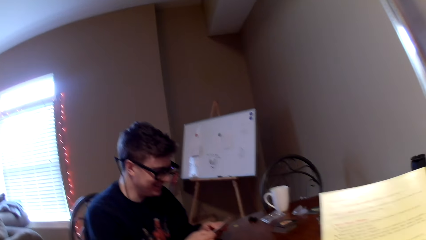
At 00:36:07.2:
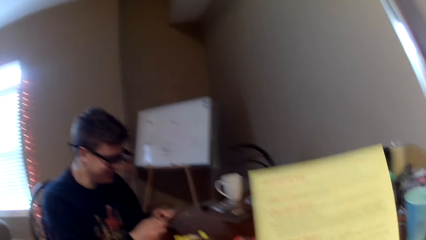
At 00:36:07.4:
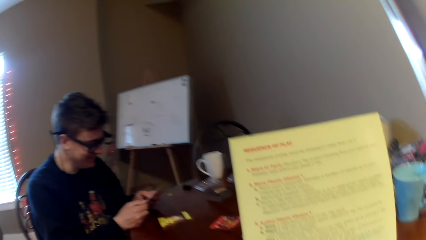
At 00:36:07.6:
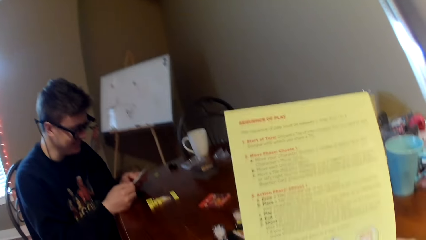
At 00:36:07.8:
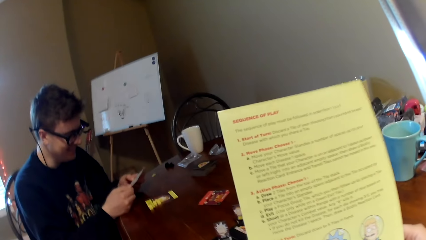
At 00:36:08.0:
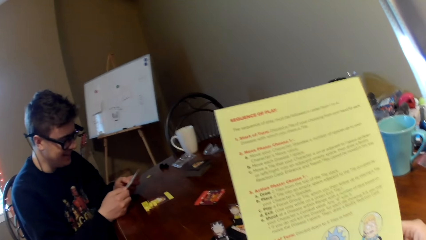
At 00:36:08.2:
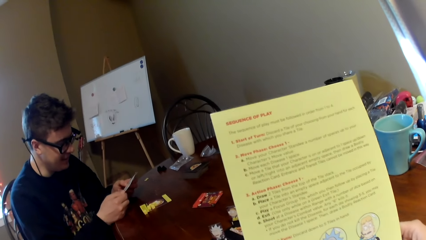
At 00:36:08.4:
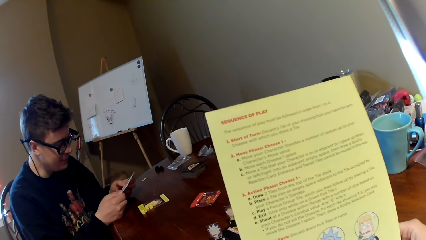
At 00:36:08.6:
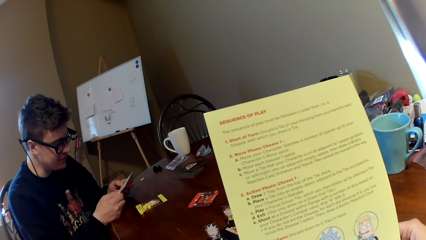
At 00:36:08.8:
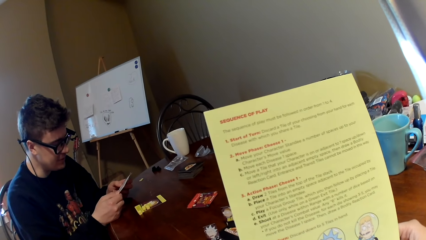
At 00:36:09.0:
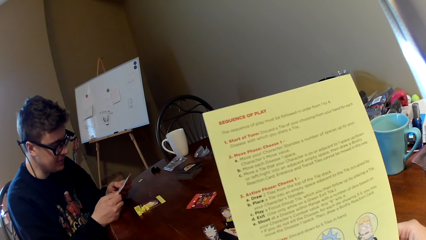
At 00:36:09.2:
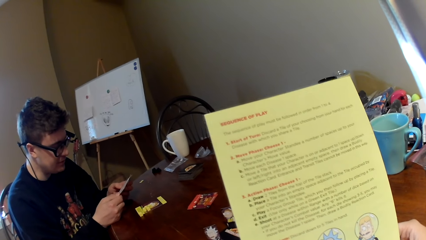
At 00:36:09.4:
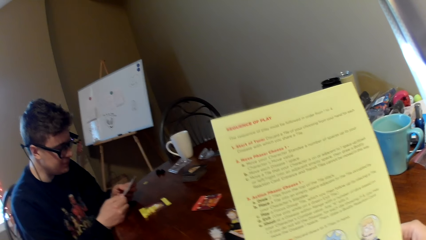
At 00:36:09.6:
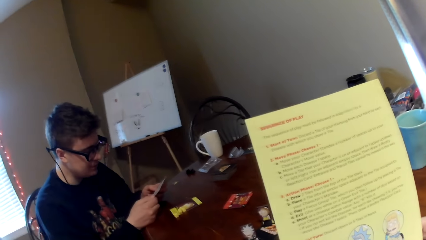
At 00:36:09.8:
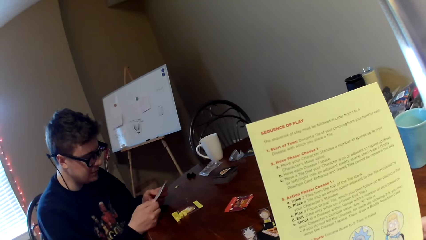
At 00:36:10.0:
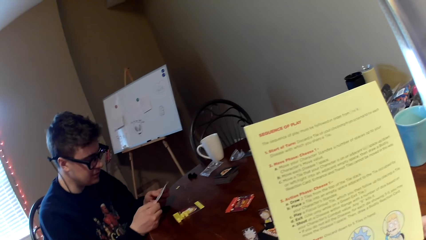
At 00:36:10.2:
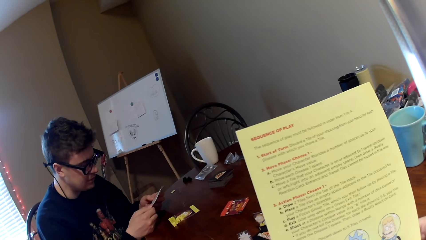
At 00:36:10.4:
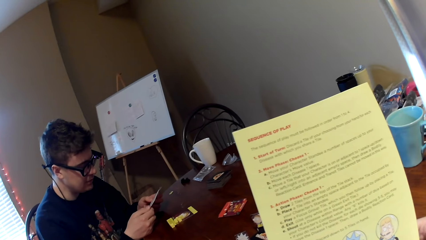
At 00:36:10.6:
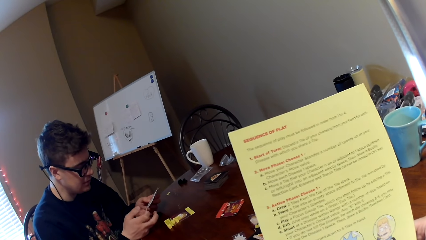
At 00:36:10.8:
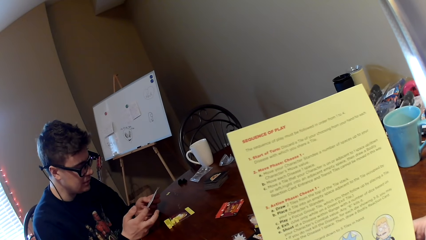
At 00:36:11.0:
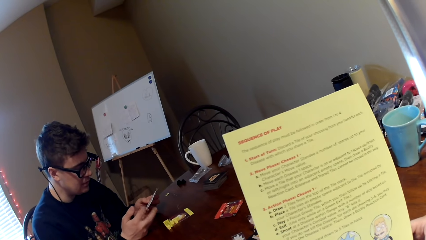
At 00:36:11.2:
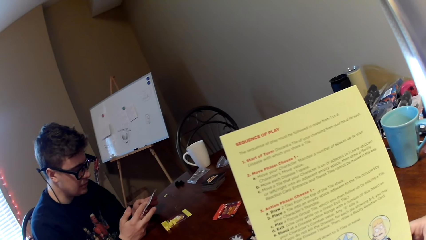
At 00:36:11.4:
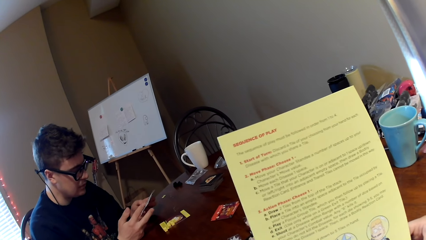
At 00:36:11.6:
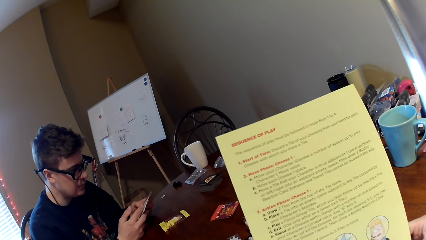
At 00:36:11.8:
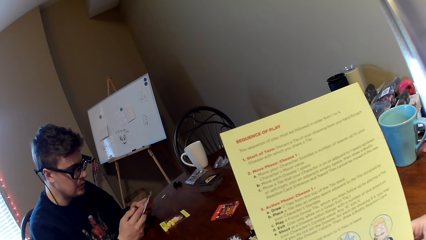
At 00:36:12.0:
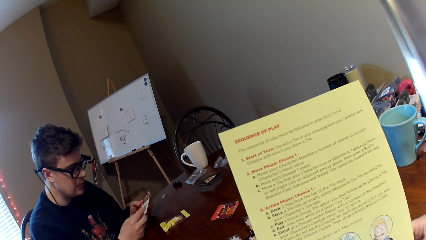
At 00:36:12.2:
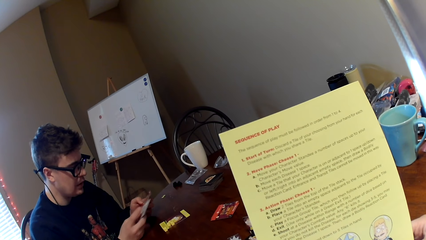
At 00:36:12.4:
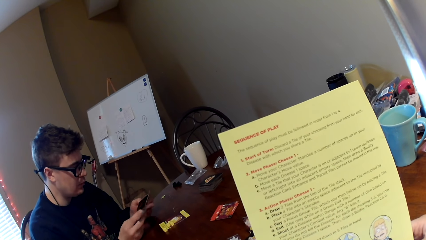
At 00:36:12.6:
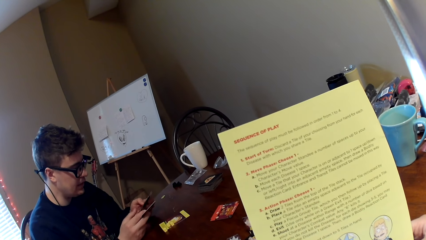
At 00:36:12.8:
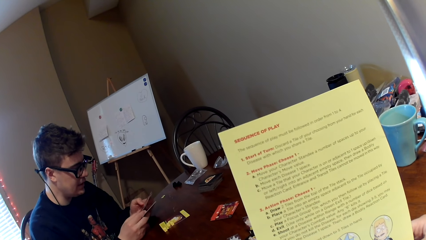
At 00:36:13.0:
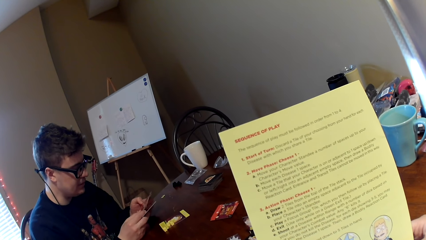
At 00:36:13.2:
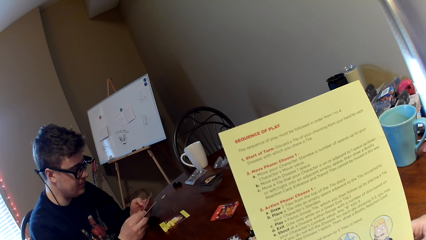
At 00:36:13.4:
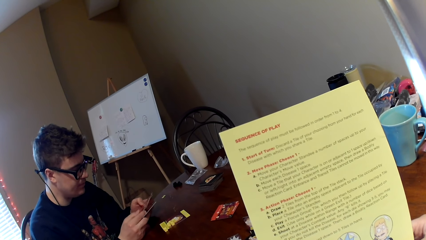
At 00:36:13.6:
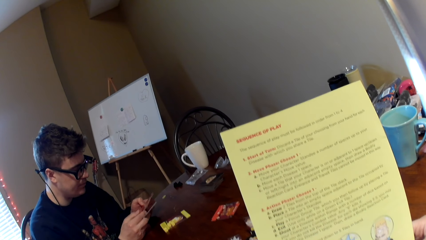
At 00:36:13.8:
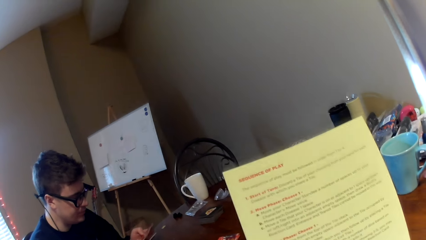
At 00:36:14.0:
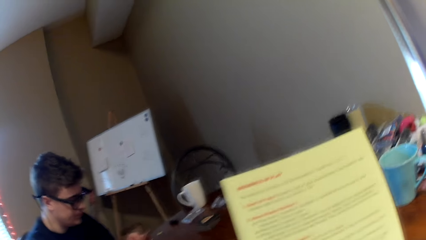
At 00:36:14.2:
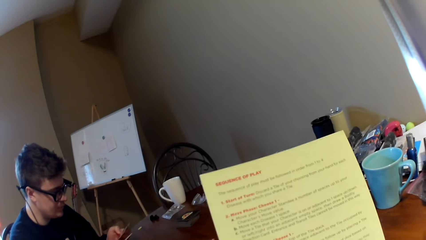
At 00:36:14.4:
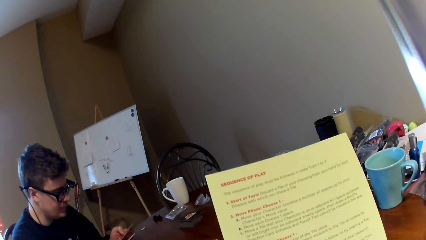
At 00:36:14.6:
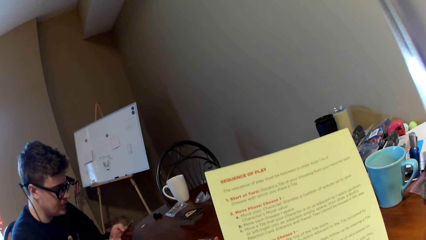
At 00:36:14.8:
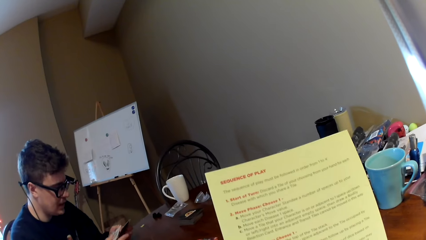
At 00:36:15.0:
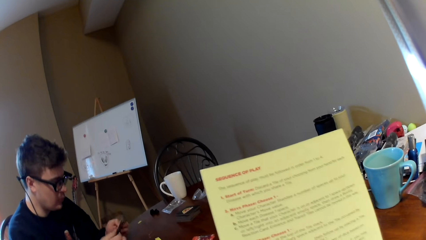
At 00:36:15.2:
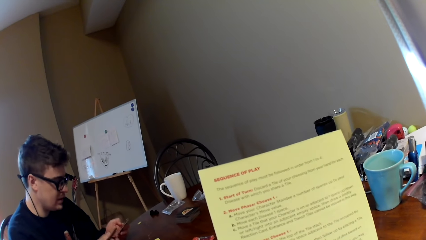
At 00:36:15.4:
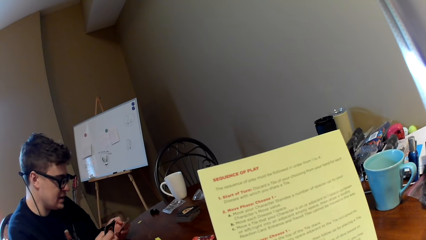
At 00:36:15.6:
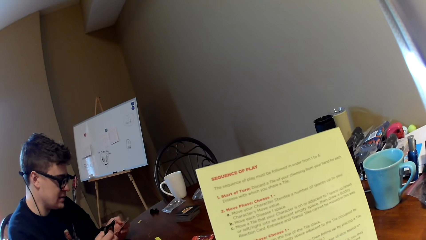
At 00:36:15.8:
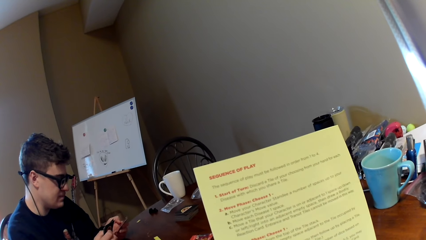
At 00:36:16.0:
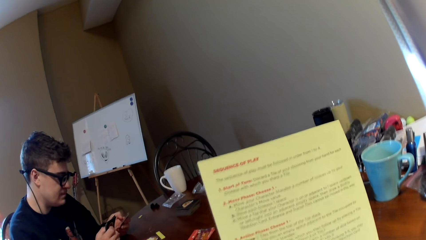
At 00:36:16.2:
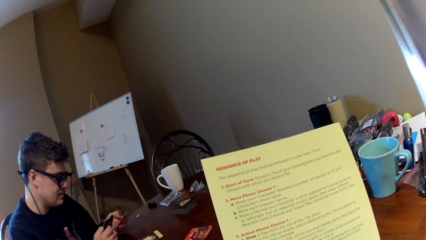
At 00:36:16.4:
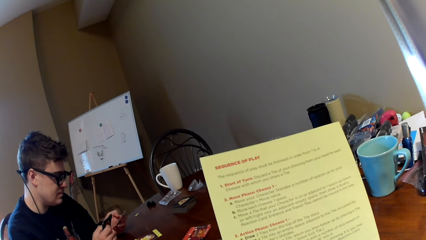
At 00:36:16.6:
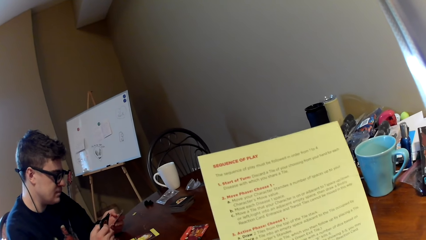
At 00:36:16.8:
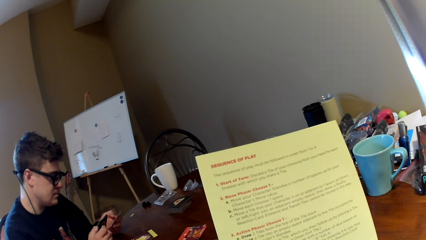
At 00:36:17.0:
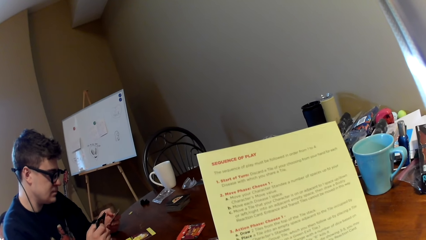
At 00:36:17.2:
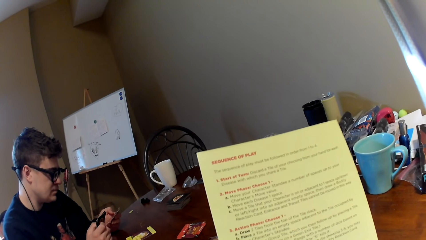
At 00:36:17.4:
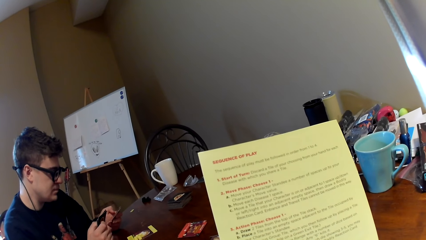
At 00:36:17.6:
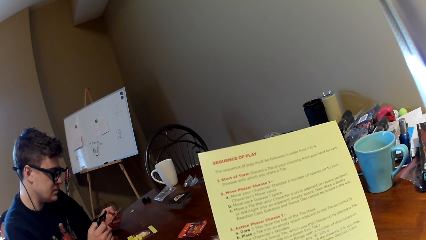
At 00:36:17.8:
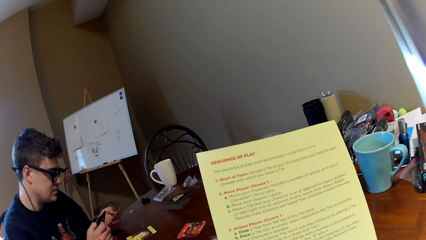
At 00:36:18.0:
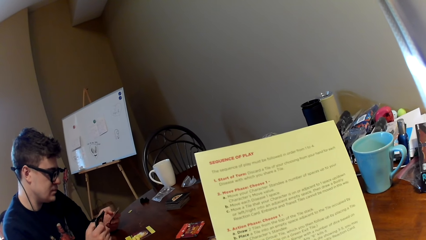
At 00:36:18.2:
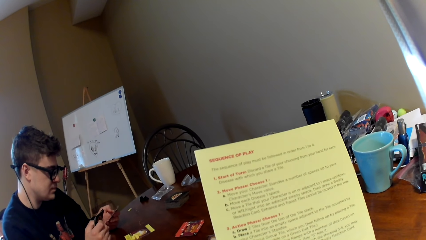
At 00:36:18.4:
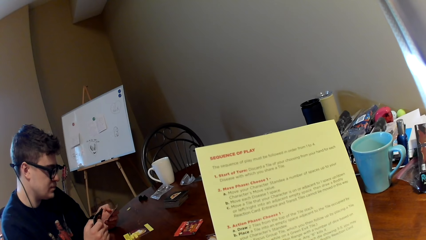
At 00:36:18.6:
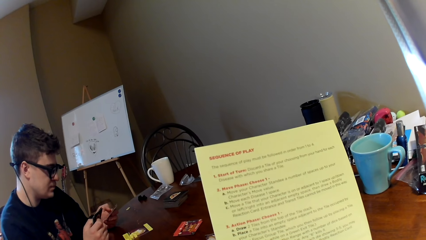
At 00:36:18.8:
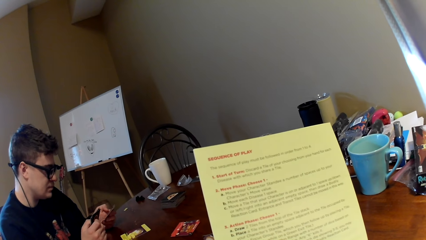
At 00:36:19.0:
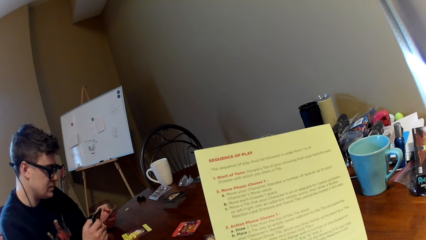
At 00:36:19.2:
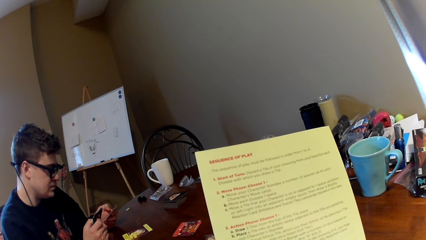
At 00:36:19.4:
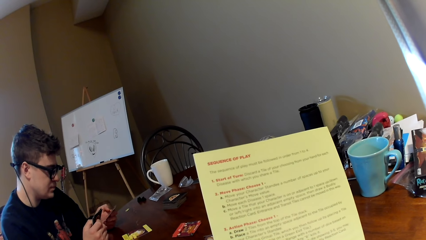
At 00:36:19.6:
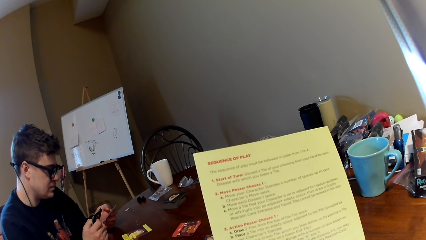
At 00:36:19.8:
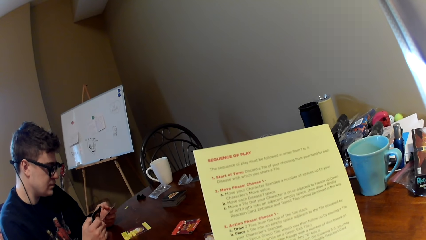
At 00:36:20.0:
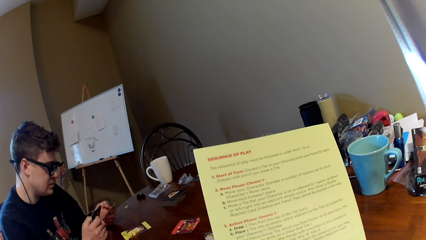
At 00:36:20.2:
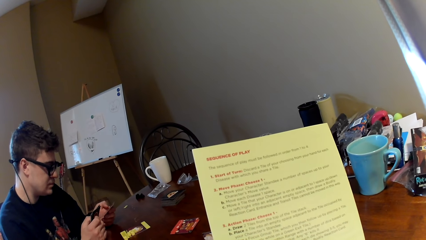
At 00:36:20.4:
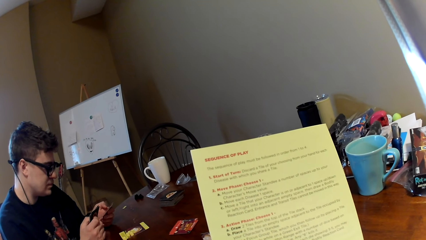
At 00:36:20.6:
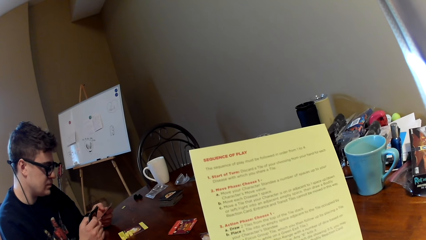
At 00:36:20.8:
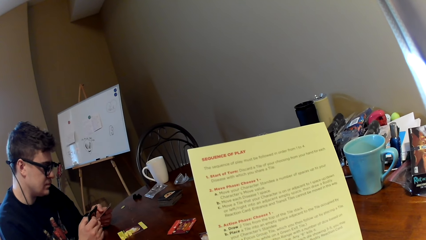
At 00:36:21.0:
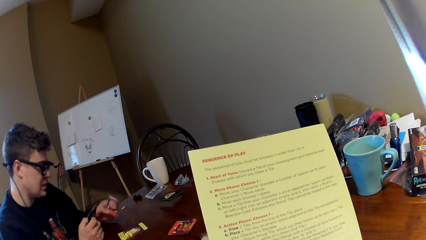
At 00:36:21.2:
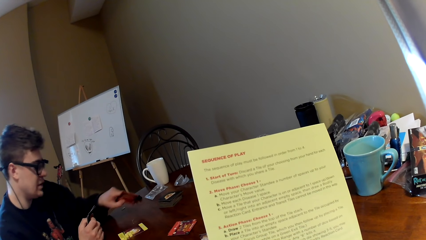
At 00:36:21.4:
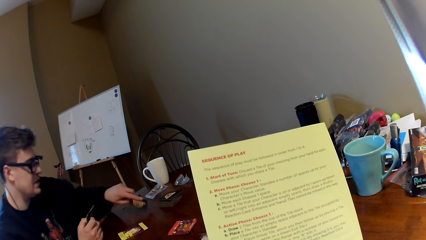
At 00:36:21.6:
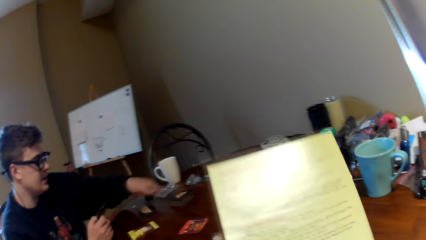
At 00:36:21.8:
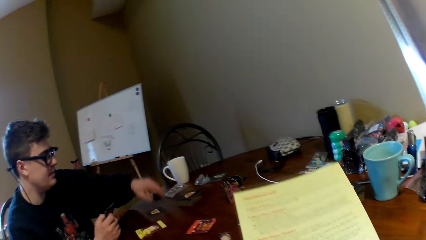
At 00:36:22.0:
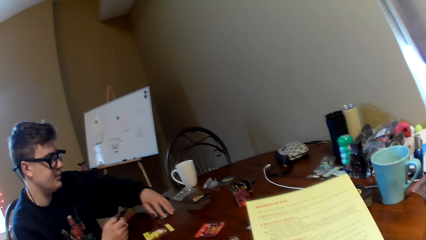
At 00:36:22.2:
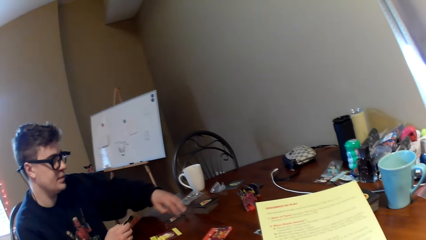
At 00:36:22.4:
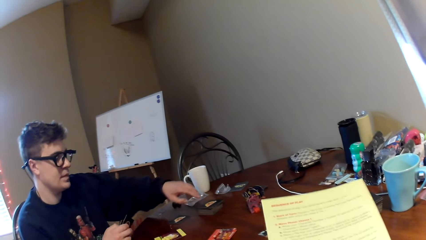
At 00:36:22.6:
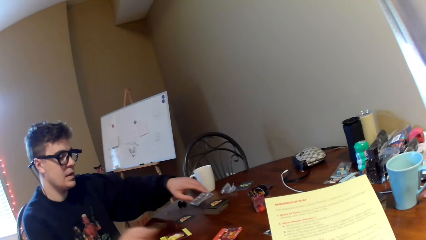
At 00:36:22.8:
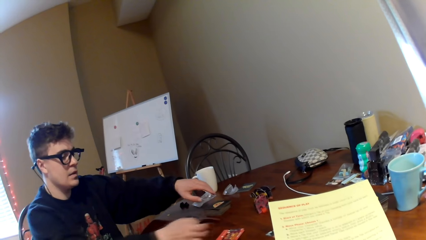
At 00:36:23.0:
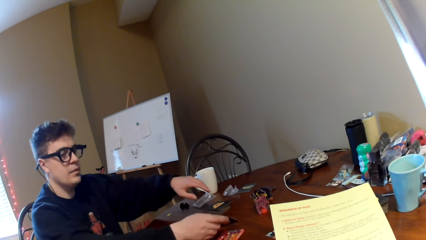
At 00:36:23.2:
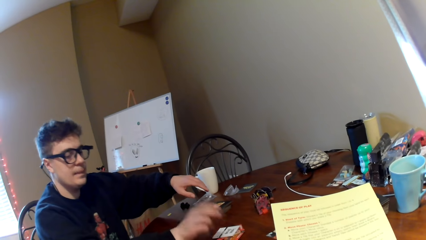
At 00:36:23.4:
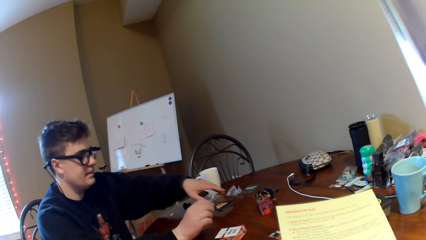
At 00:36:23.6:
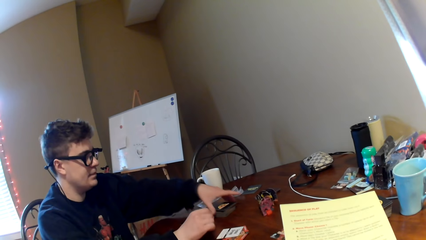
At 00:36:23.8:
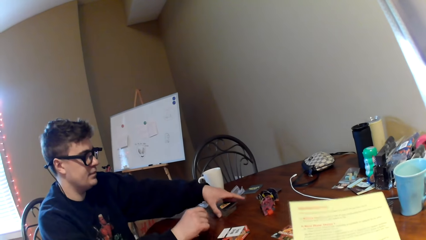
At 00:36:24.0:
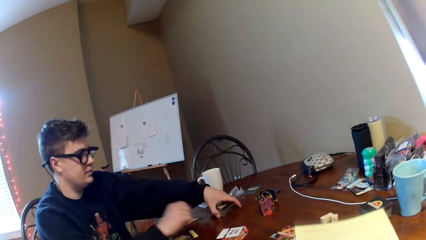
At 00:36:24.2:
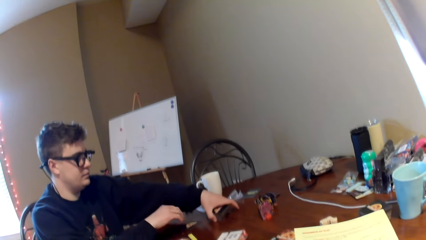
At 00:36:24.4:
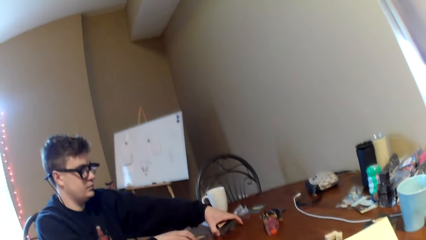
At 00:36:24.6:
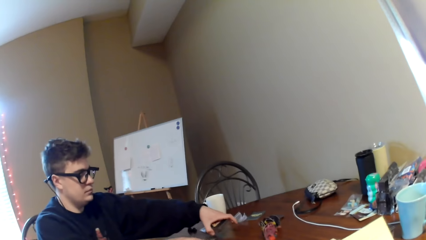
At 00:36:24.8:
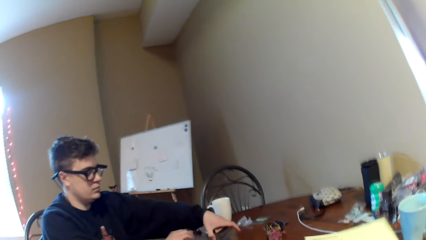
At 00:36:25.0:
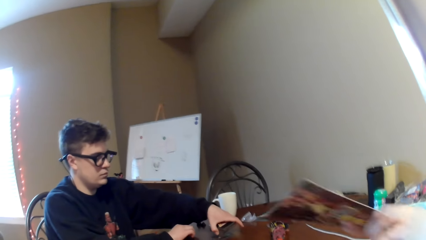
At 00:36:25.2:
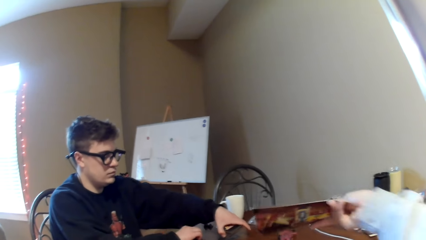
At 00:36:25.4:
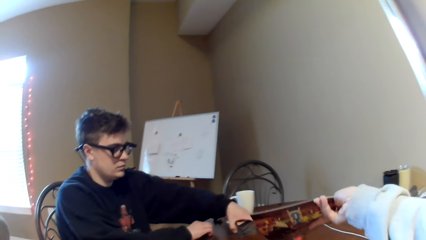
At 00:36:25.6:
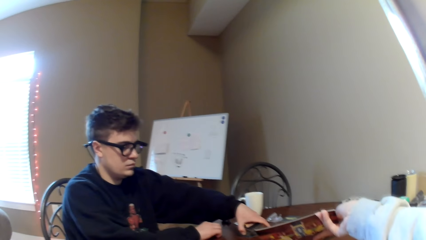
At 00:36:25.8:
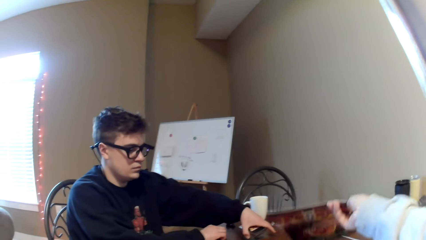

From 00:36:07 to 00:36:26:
The camera wearer reads a magazine. A man reads the cards, looks at the cards, and puts down the card. The man drops the magazine on the table. The camera wearer reads the magazine. The man drops the card and holds the cards. The man picks up the playing card on the table. The camera wearer lifts the magazine. He stretches his hand towards the man.
